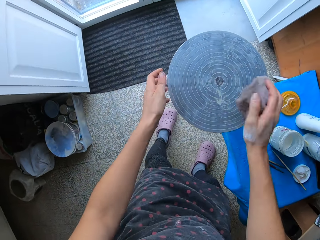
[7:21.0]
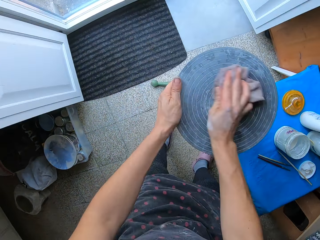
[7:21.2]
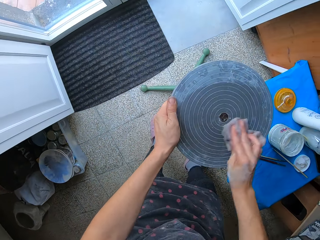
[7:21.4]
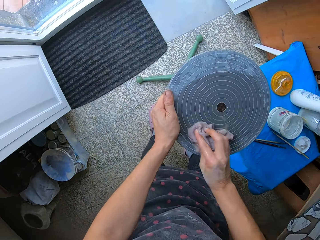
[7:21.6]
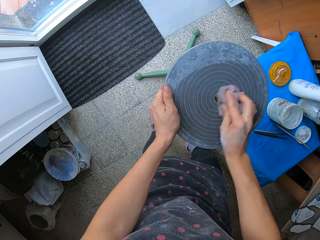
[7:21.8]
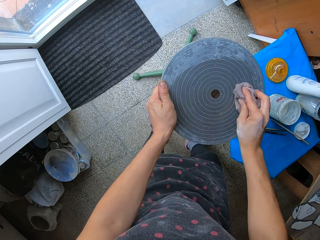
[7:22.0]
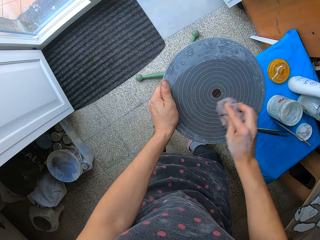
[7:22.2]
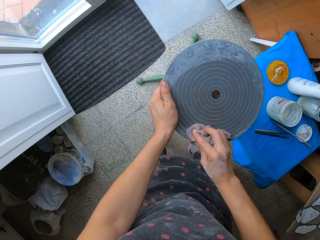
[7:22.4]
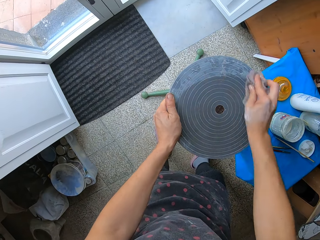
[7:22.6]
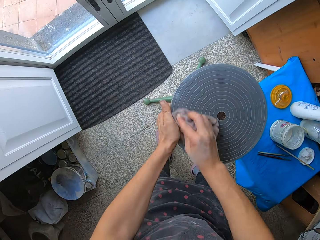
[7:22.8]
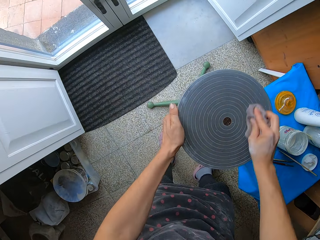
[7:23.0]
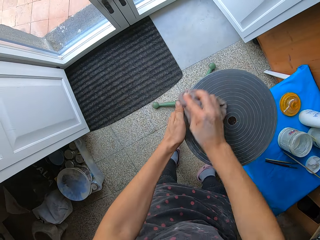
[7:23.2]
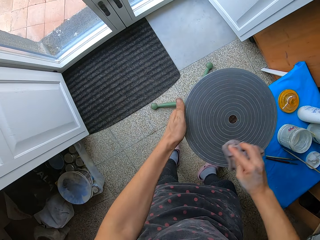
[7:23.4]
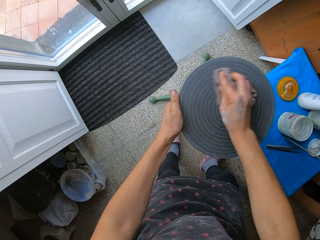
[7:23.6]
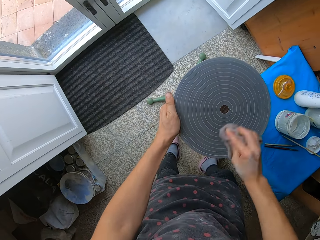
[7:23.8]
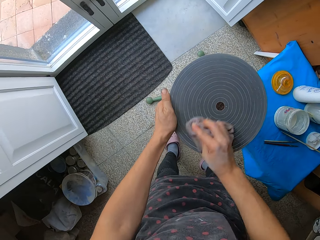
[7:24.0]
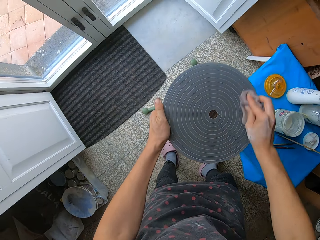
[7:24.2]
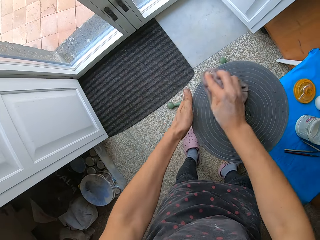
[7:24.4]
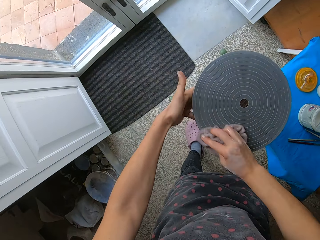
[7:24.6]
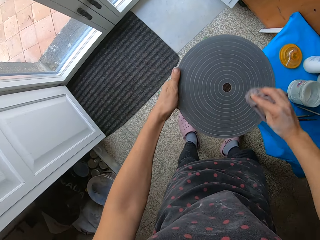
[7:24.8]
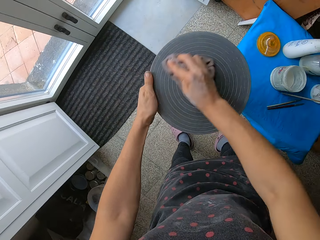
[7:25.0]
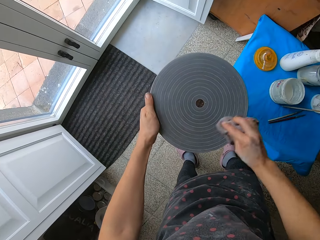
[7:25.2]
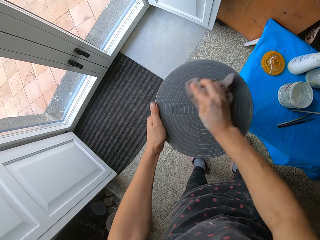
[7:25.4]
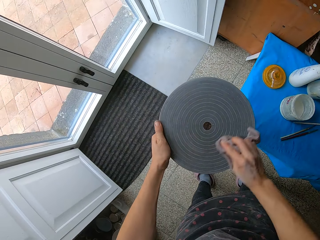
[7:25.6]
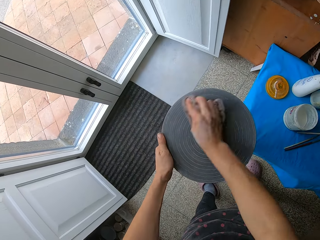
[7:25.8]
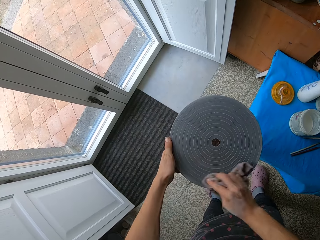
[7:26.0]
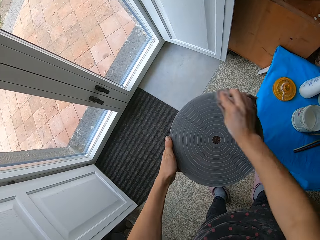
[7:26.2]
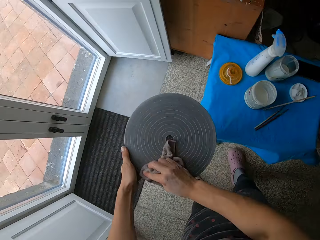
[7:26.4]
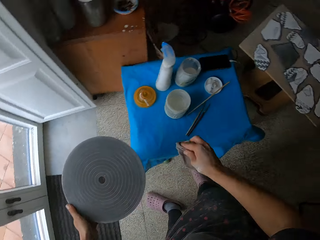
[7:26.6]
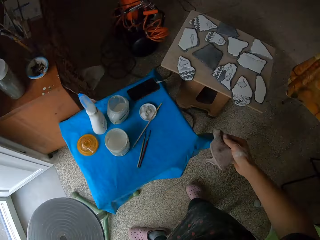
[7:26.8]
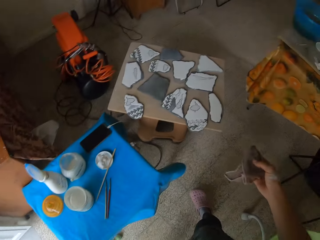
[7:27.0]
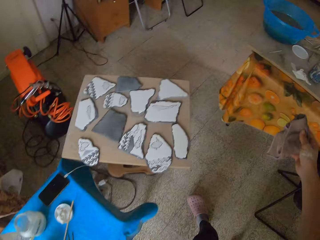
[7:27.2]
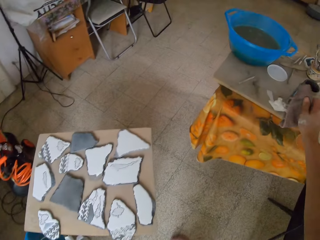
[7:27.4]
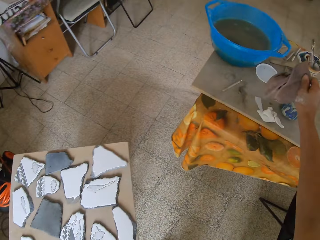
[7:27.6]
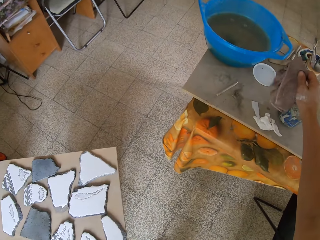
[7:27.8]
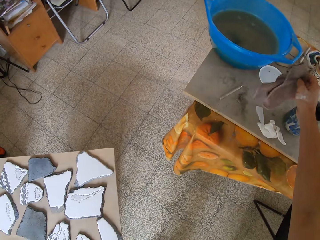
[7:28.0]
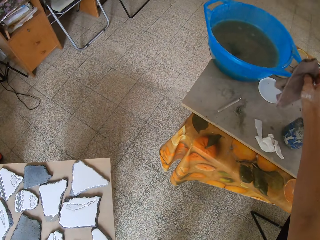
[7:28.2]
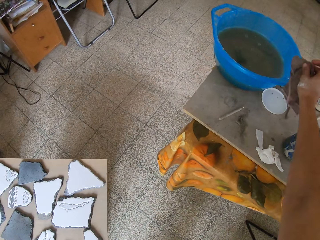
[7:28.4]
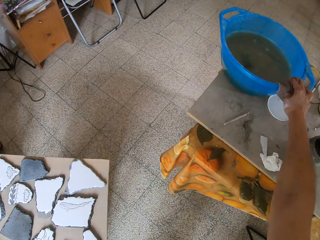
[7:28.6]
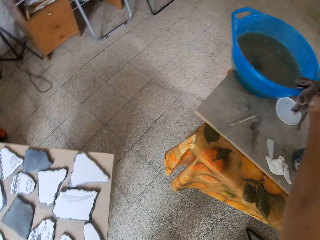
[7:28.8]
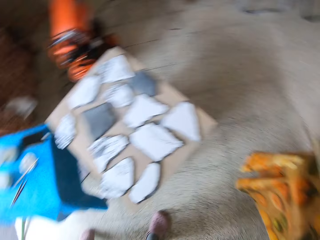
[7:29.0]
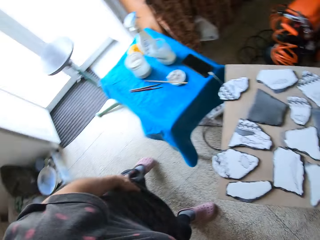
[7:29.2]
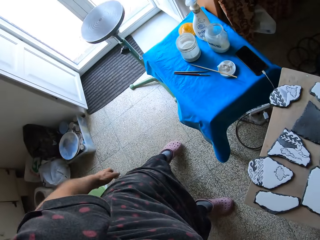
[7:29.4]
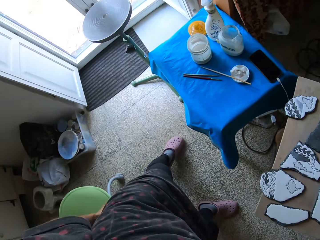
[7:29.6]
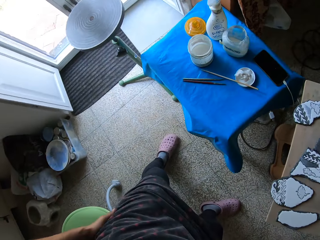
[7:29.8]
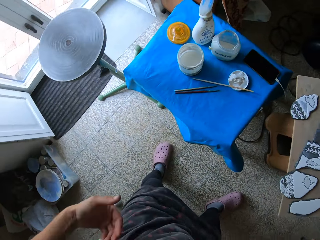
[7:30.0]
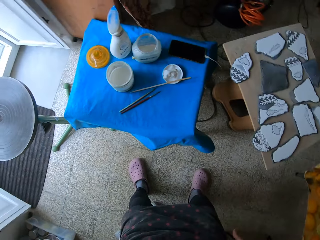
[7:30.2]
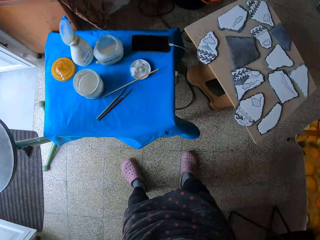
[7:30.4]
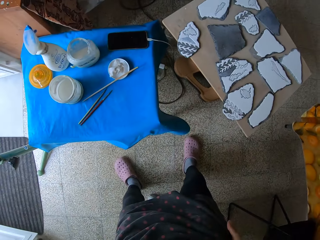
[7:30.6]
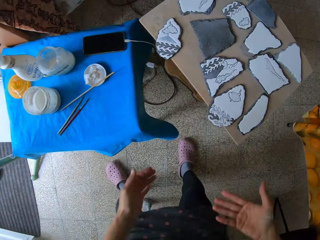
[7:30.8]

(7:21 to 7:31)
The camera wearer places her left hand on the surface of the pottery wheel. She cleans the surface of the pottery wheel with the washed hand towel in her right hand. She hangs the washed hand towel in her right hand on the handle of the bowl of water on the wooden slab stool.

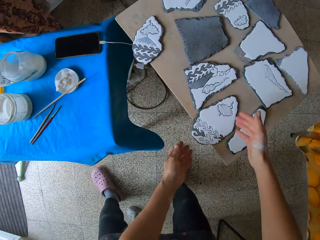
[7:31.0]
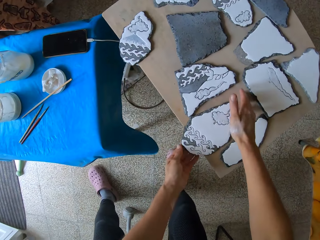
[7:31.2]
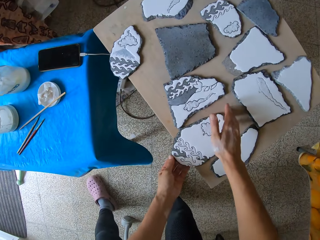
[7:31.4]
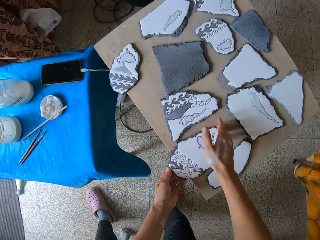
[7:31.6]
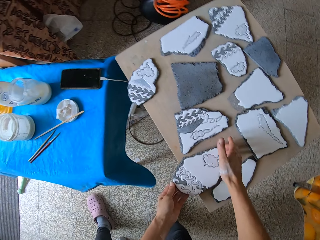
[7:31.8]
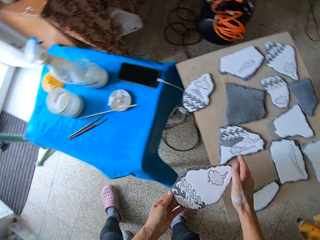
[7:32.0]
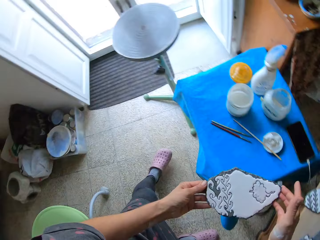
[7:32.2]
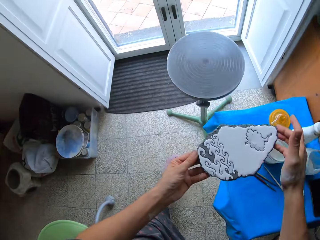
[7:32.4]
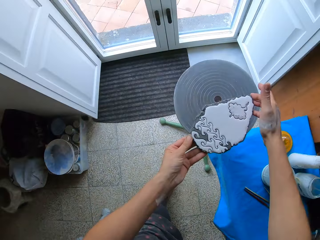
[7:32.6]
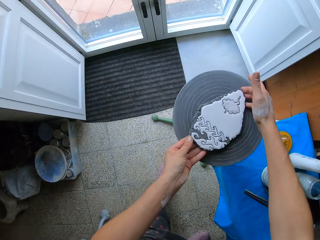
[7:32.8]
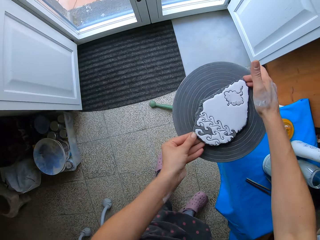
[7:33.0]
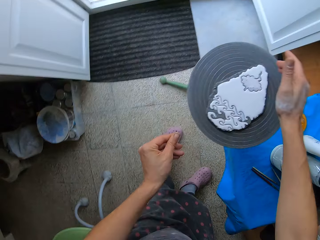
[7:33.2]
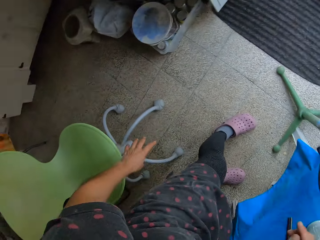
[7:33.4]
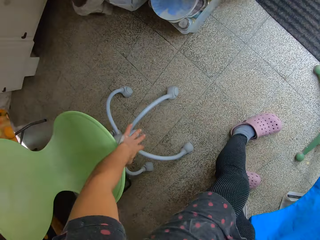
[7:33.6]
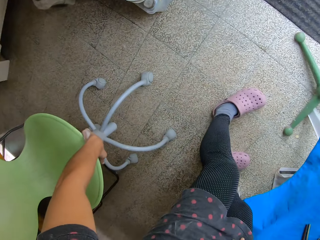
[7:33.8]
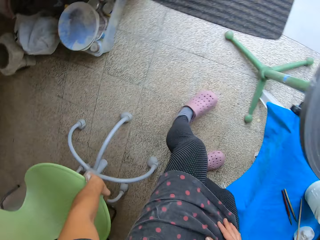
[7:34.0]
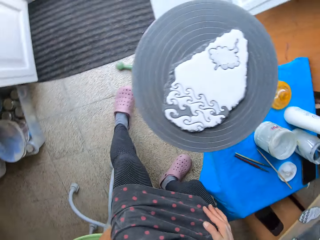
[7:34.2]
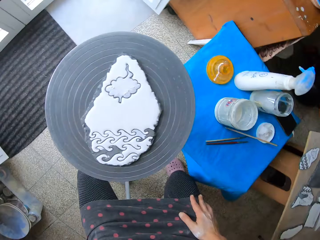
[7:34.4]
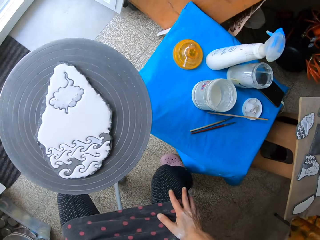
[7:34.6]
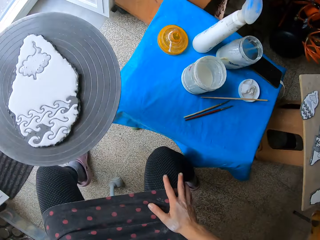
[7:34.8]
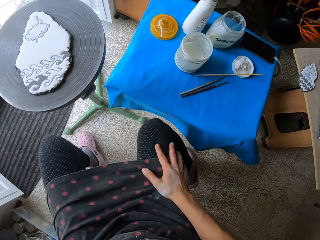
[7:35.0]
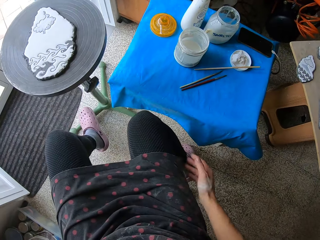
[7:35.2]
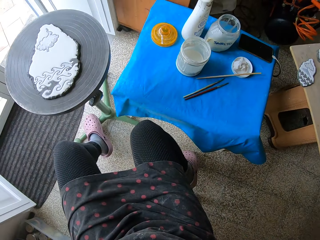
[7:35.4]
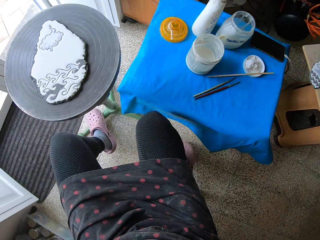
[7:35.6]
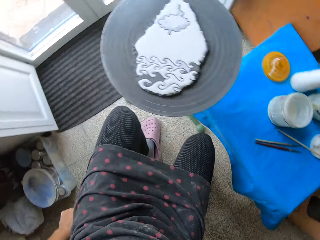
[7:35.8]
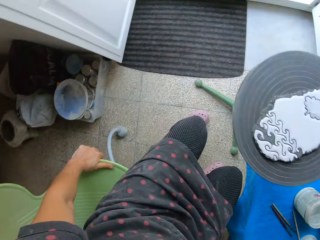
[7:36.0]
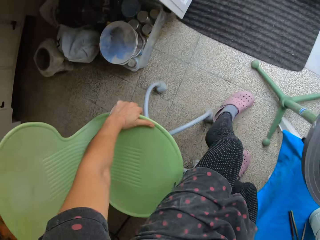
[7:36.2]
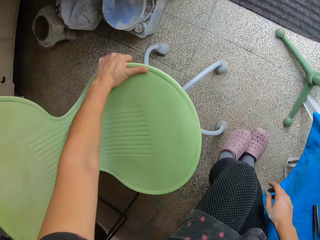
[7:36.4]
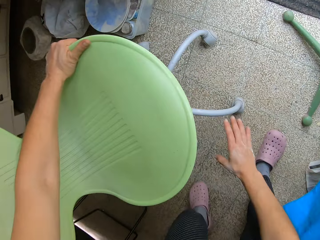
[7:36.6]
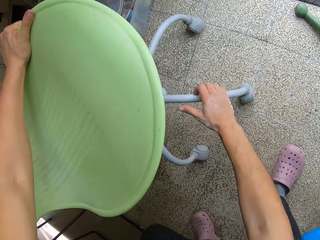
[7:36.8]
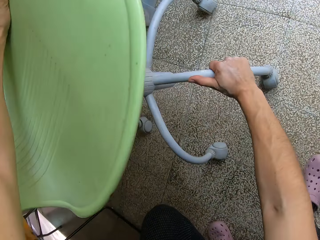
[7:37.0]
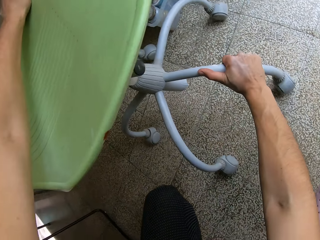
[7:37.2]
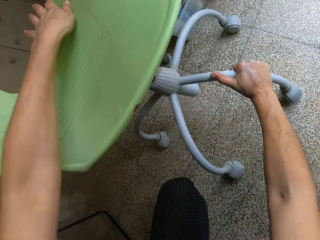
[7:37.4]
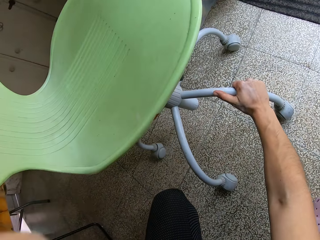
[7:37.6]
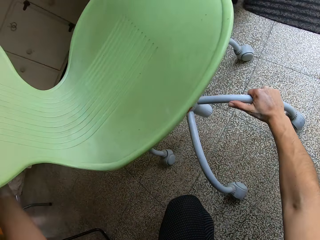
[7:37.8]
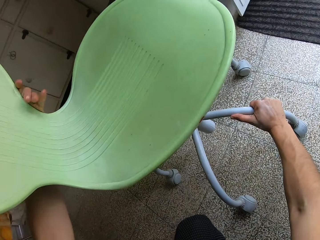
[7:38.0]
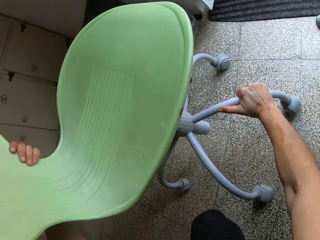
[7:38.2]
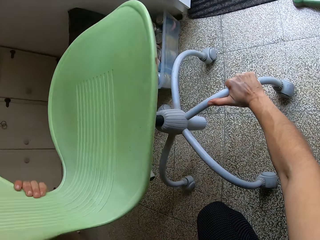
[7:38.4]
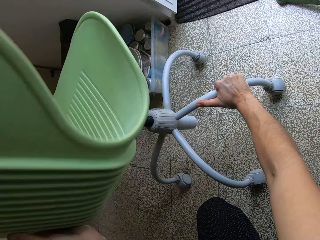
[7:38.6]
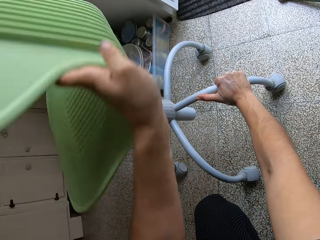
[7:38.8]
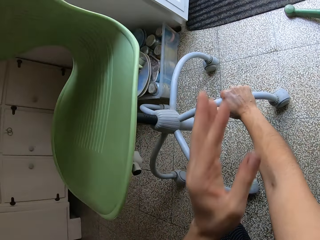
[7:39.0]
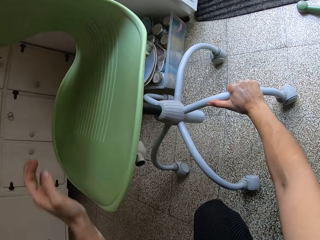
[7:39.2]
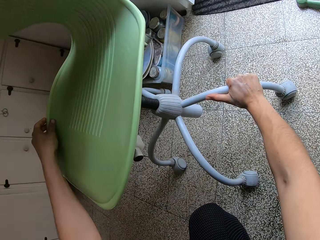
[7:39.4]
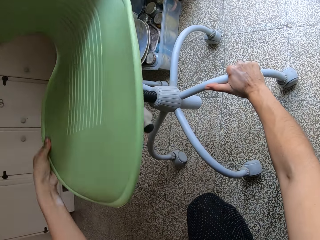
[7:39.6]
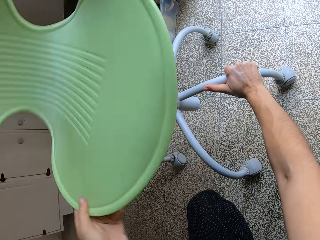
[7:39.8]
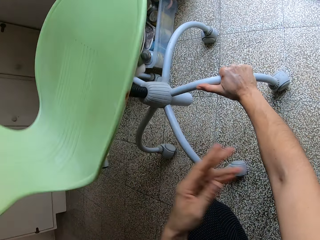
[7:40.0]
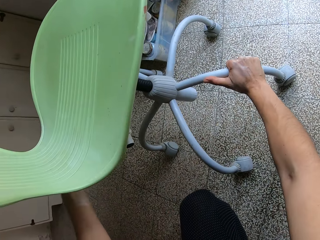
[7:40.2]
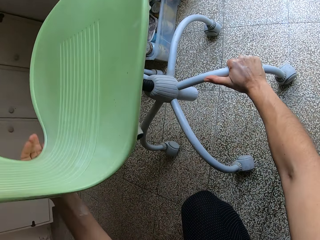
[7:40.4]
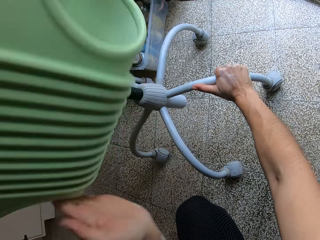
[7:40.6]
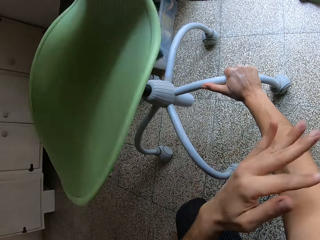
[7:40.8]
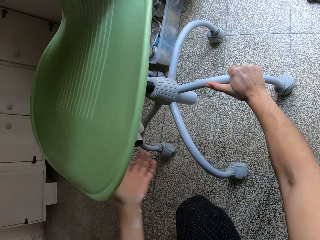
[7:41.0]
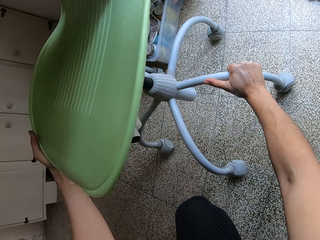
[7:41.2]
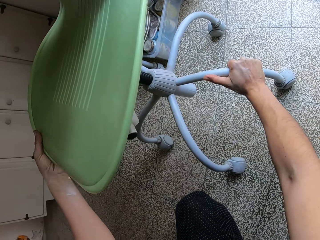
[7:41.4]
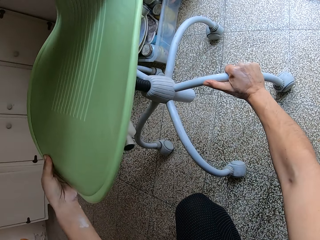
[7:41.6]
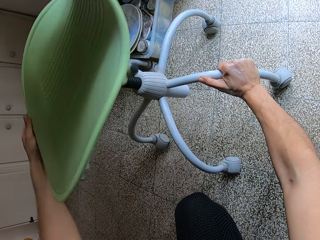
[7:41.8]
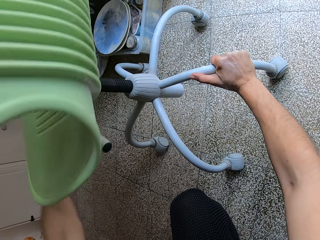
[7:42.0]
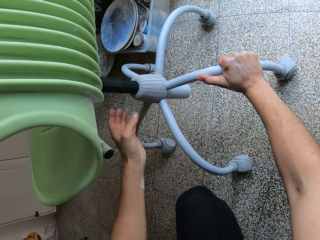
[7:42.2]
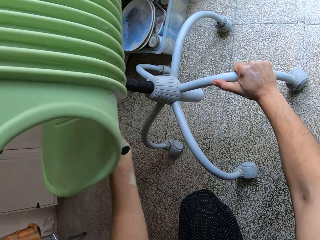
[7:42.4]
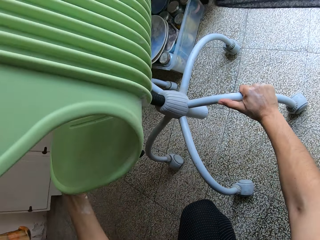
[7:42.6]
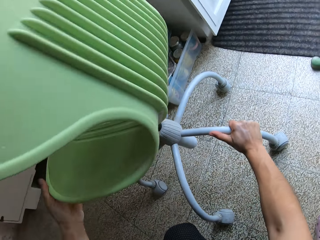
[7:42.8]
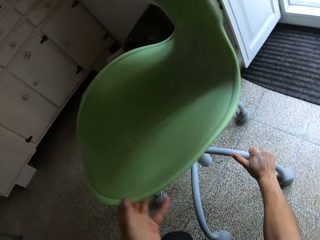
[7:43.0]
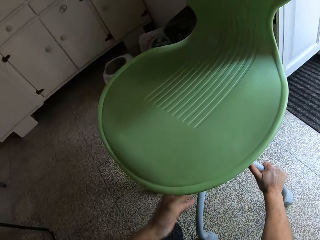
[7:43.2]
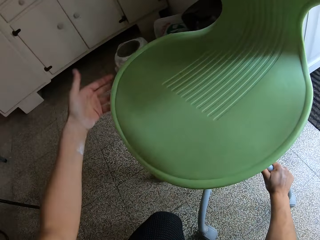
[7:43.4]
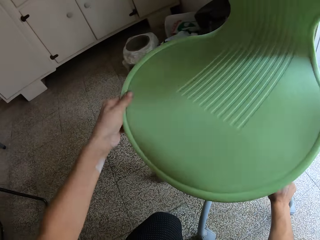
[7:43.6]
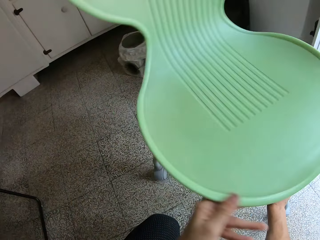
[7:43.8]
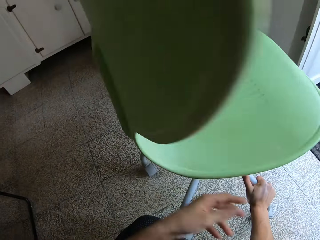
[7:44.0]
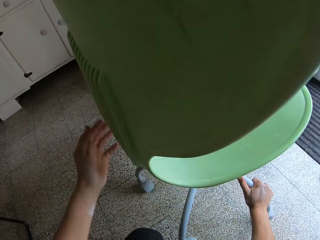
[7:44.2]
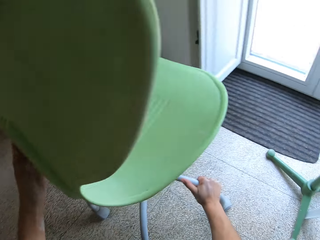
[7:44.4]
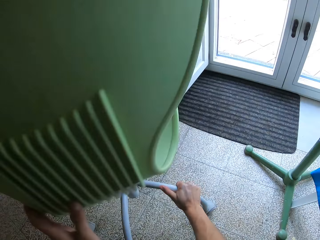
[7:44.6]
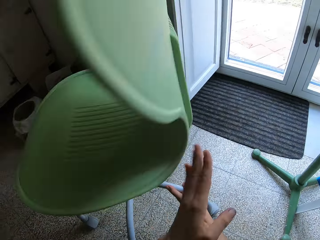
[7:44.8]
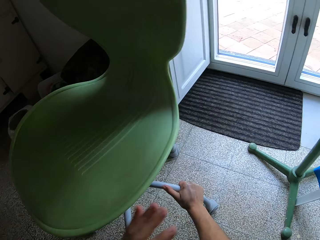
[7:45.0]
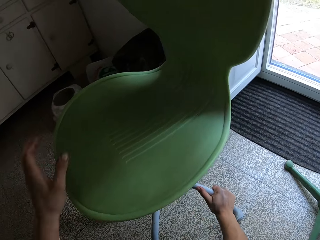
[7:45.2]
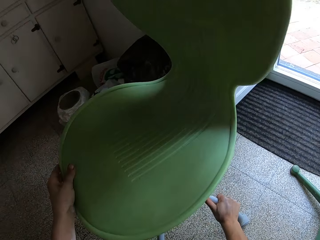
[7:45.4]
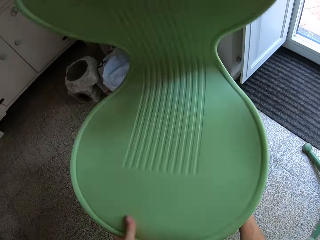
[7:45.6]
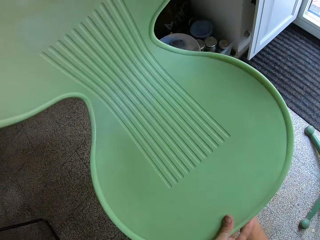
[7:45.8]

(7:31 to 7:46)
The camera wearer picks up a painted ceramic craft from the wooden slab stool with her hands. She places the wooden slab stool in her hands on the pottery wheel. She shifts a plastic chair closer with her left hand. She holds the legs of the plastic chair roller with her right hand. She spins the plastic chair with her left hand. She spins the chair with her hand.
